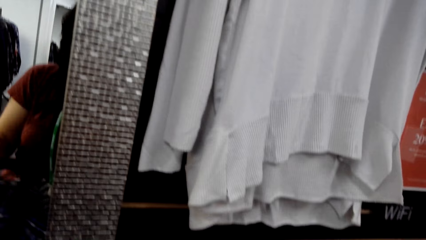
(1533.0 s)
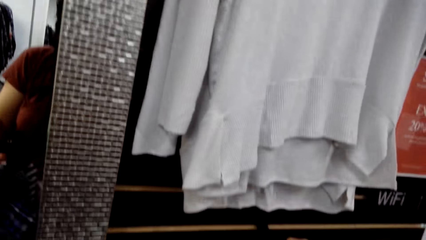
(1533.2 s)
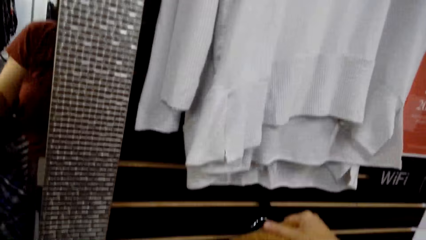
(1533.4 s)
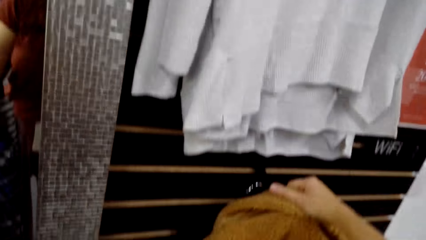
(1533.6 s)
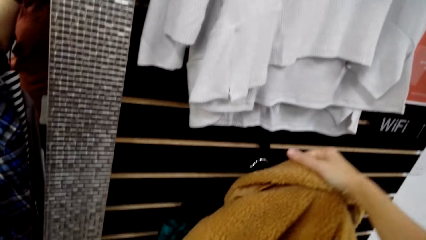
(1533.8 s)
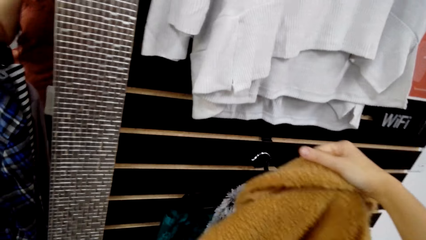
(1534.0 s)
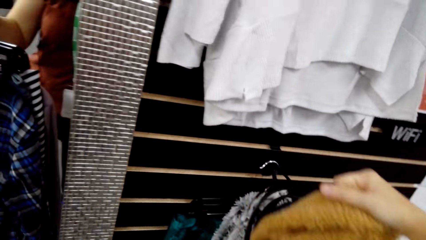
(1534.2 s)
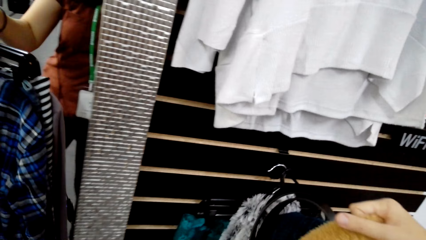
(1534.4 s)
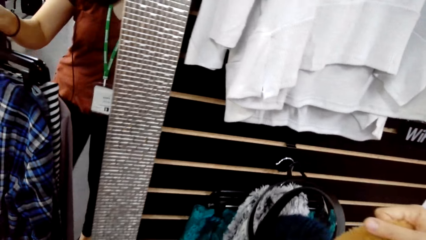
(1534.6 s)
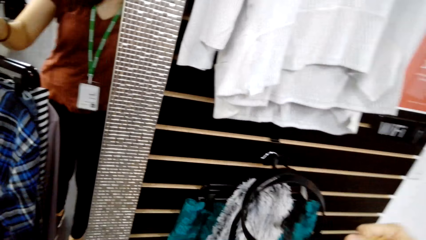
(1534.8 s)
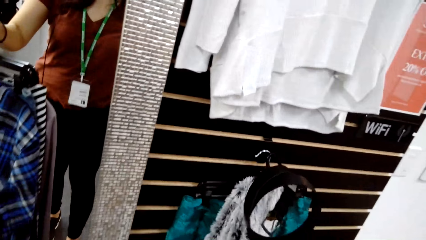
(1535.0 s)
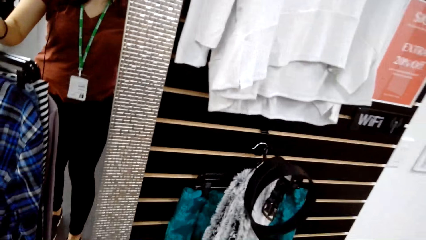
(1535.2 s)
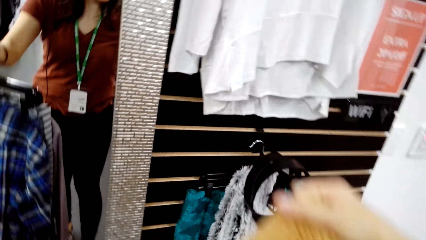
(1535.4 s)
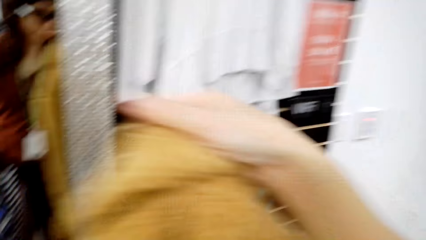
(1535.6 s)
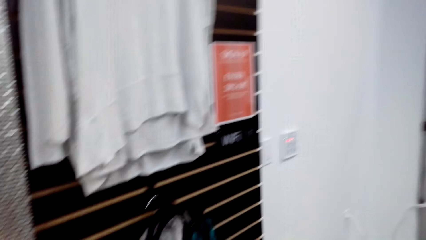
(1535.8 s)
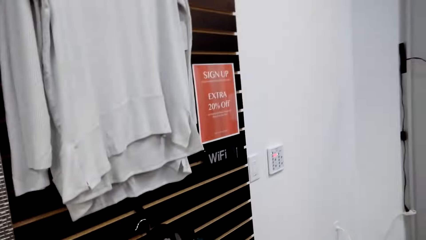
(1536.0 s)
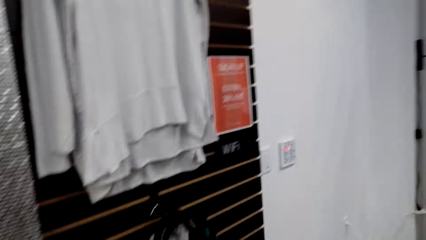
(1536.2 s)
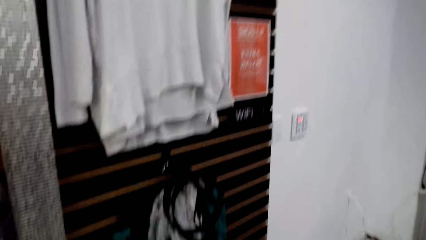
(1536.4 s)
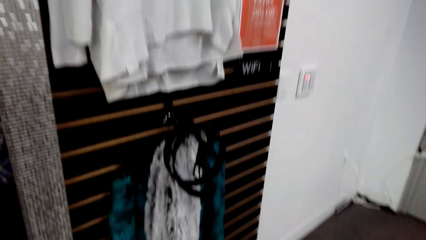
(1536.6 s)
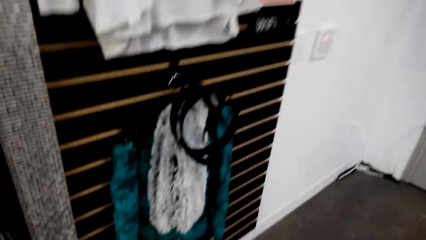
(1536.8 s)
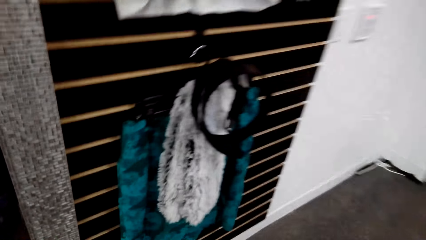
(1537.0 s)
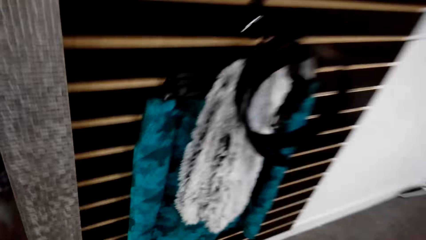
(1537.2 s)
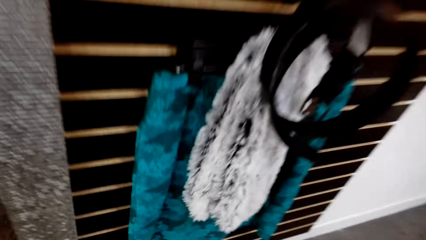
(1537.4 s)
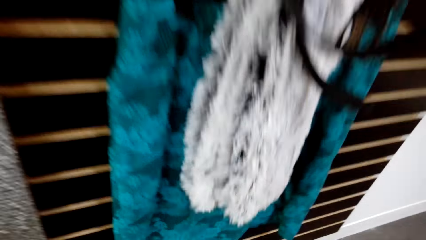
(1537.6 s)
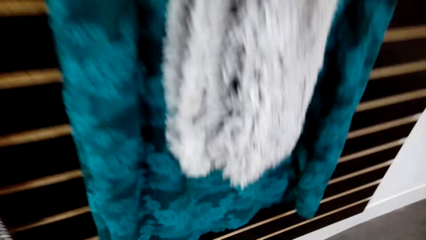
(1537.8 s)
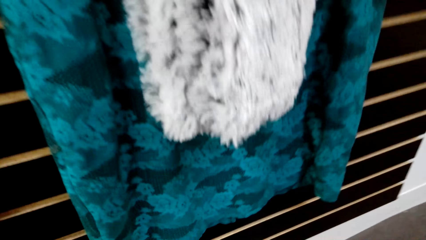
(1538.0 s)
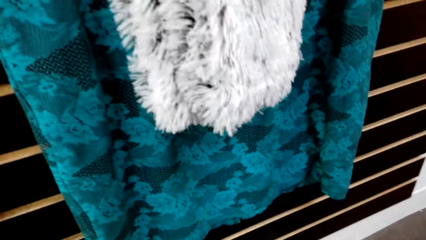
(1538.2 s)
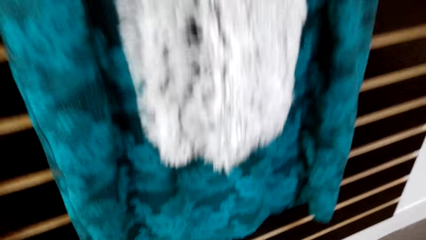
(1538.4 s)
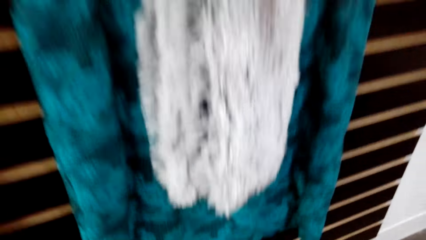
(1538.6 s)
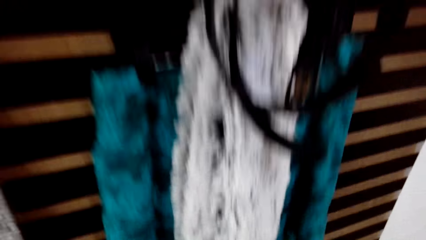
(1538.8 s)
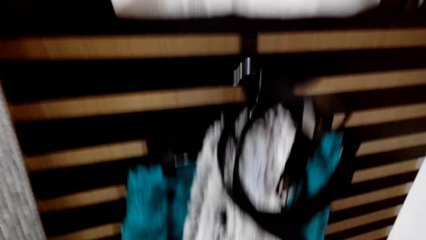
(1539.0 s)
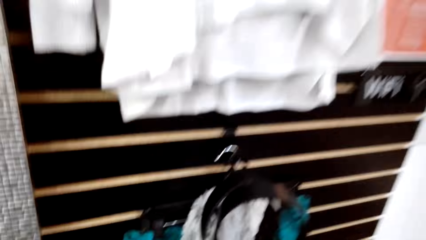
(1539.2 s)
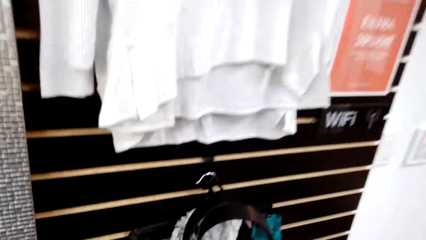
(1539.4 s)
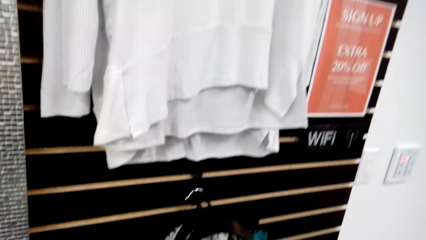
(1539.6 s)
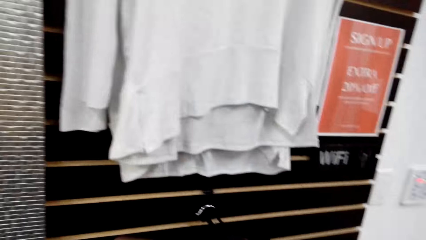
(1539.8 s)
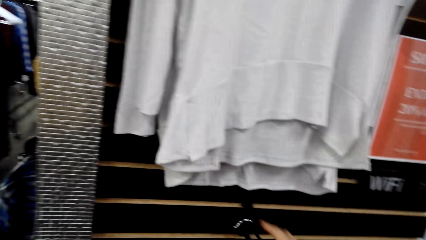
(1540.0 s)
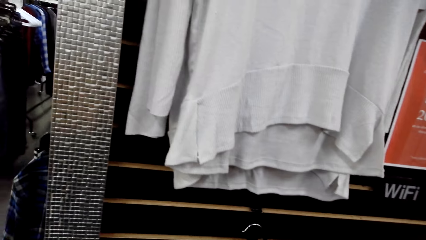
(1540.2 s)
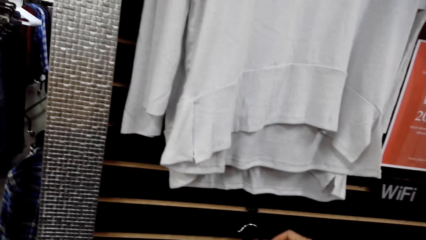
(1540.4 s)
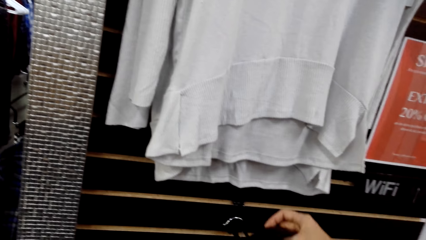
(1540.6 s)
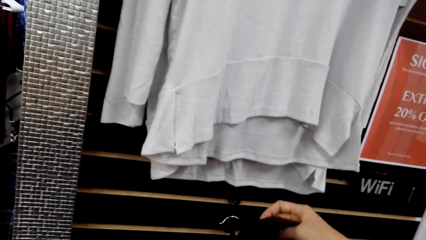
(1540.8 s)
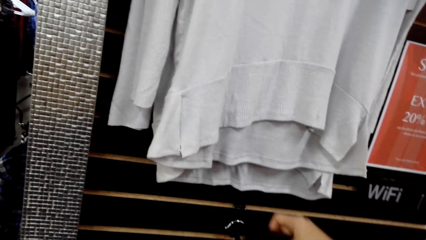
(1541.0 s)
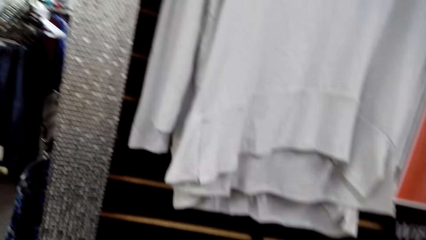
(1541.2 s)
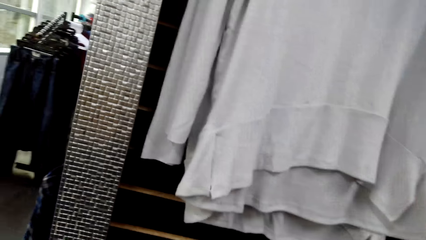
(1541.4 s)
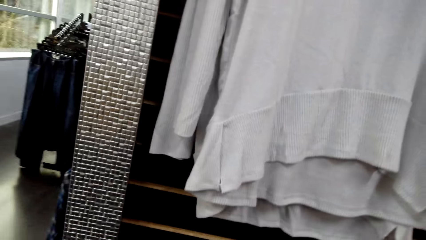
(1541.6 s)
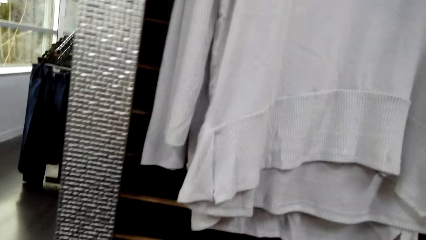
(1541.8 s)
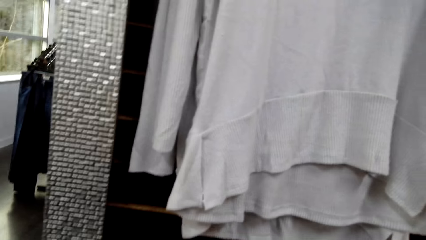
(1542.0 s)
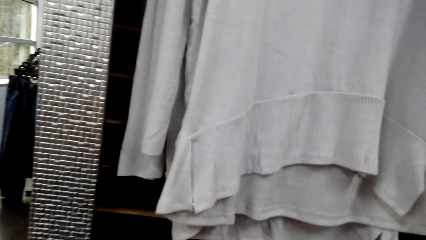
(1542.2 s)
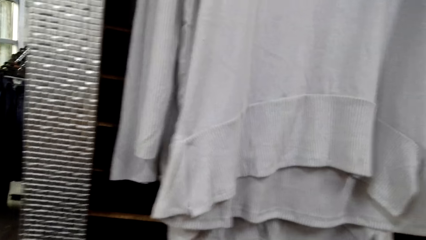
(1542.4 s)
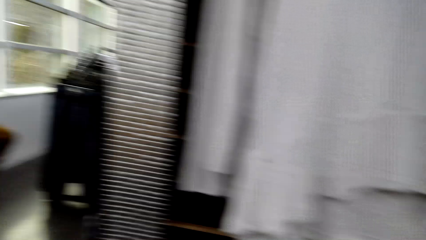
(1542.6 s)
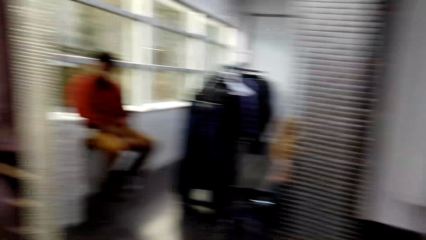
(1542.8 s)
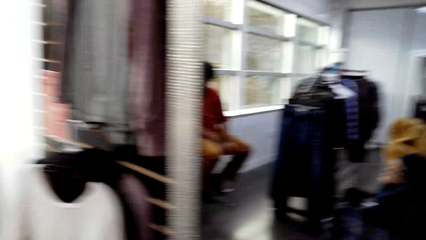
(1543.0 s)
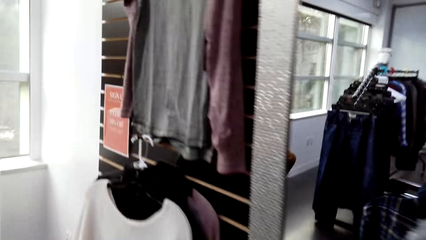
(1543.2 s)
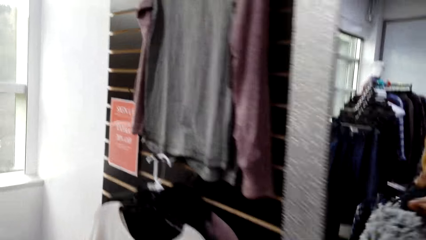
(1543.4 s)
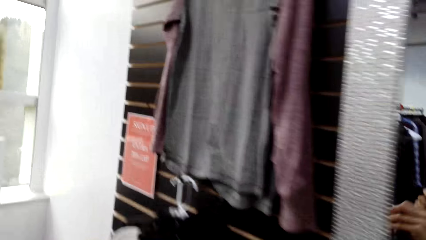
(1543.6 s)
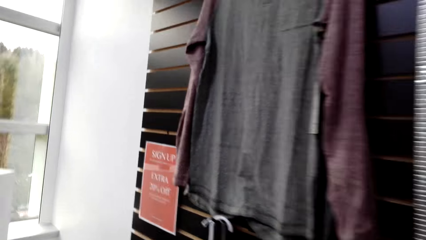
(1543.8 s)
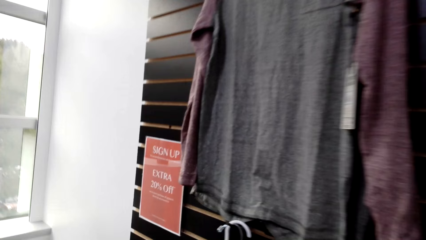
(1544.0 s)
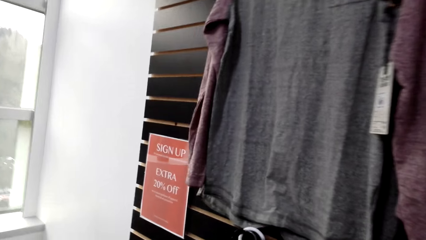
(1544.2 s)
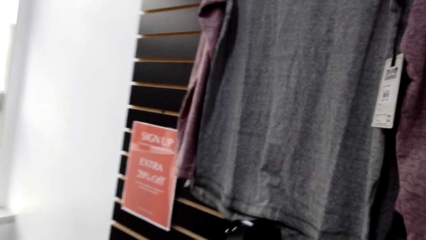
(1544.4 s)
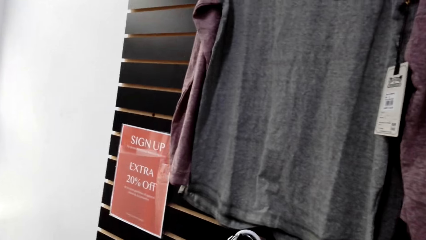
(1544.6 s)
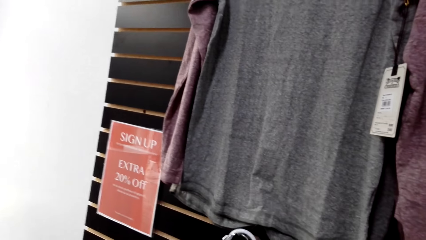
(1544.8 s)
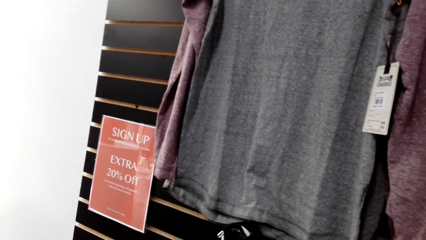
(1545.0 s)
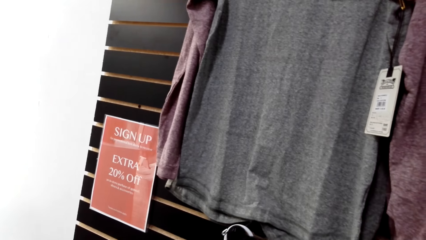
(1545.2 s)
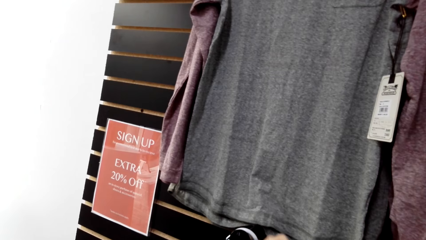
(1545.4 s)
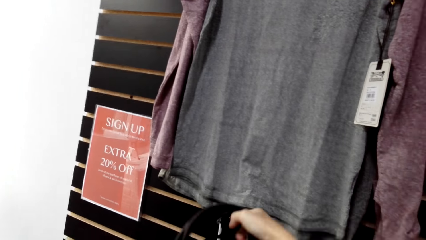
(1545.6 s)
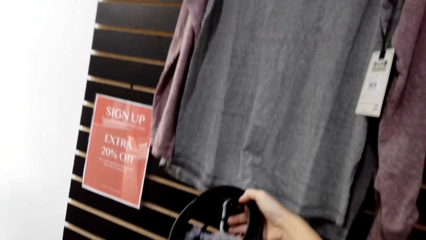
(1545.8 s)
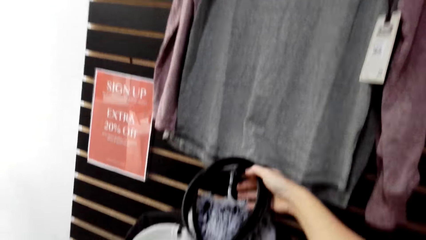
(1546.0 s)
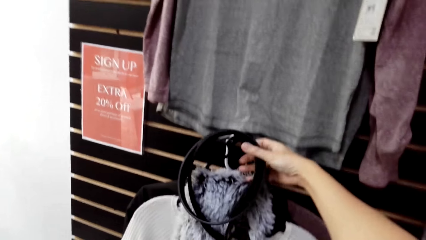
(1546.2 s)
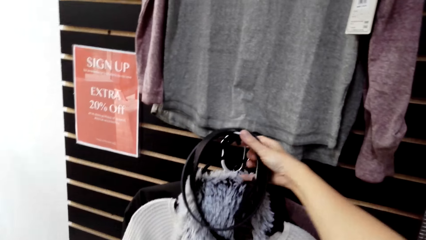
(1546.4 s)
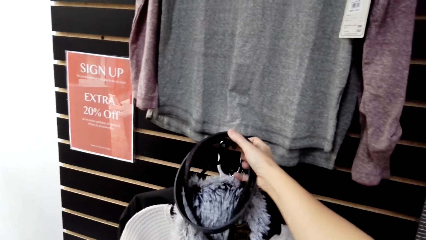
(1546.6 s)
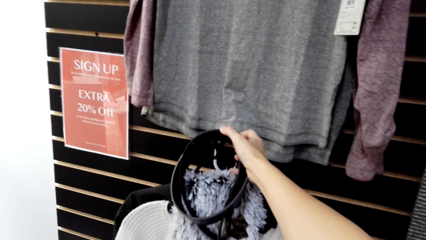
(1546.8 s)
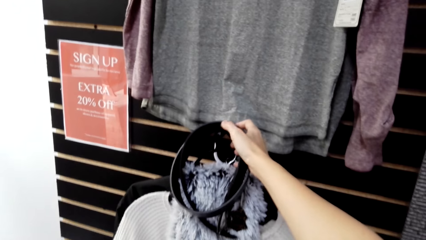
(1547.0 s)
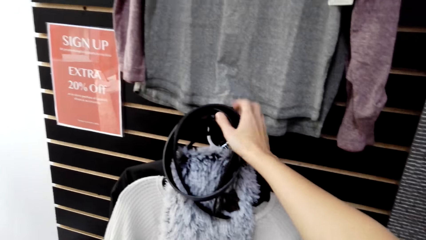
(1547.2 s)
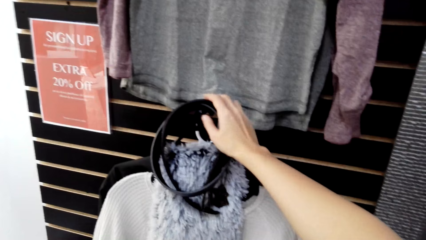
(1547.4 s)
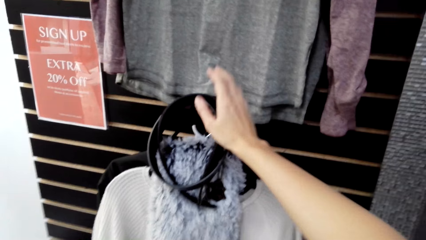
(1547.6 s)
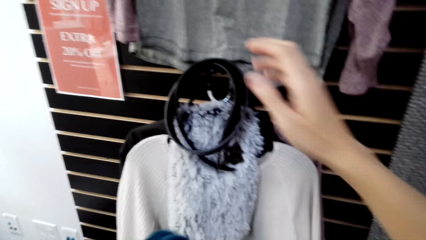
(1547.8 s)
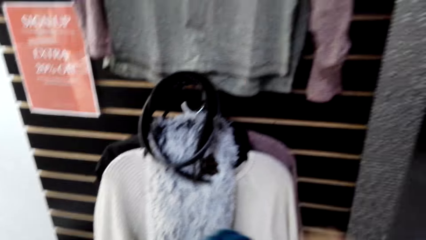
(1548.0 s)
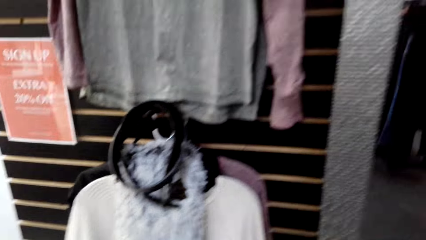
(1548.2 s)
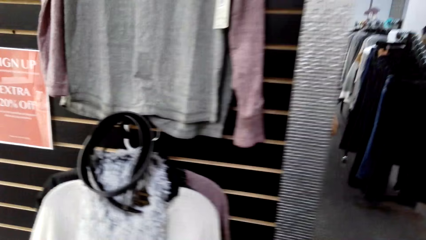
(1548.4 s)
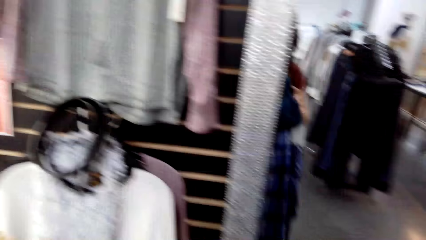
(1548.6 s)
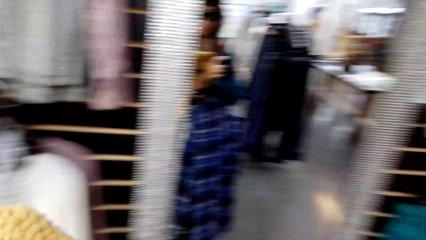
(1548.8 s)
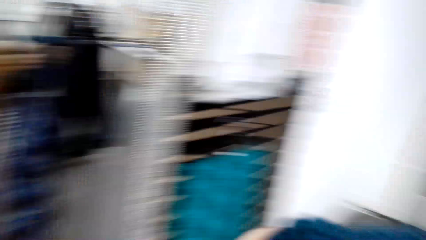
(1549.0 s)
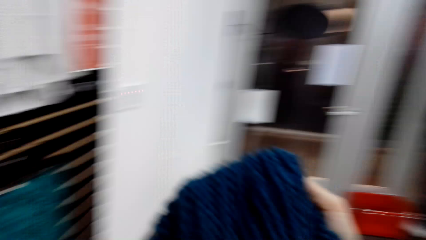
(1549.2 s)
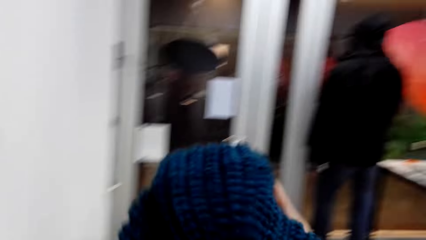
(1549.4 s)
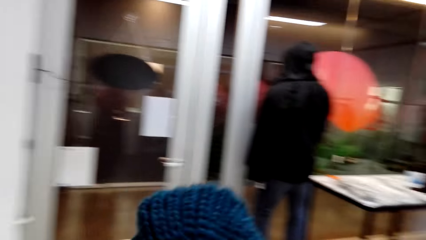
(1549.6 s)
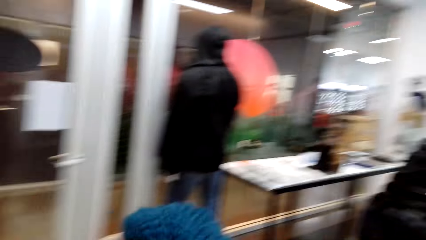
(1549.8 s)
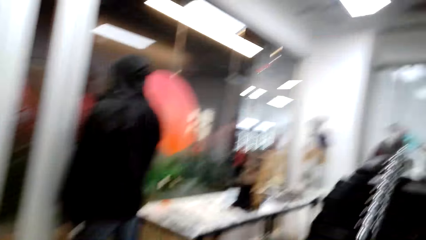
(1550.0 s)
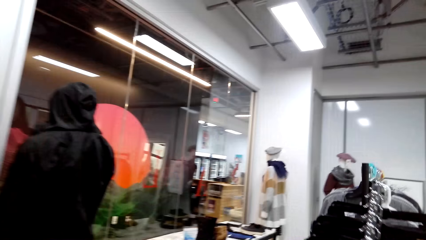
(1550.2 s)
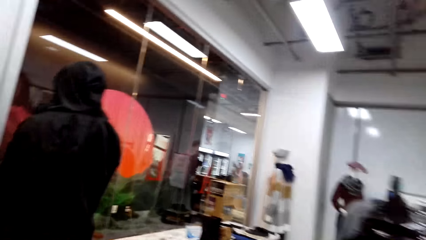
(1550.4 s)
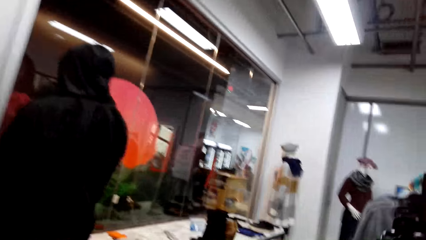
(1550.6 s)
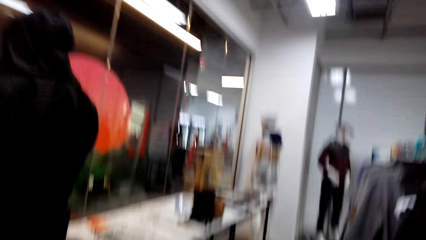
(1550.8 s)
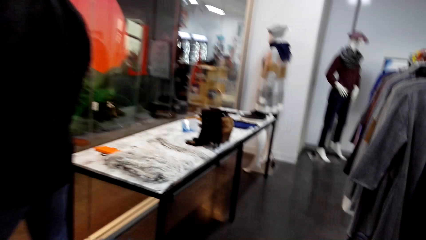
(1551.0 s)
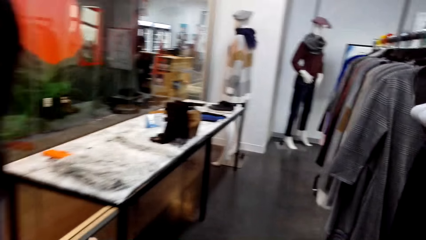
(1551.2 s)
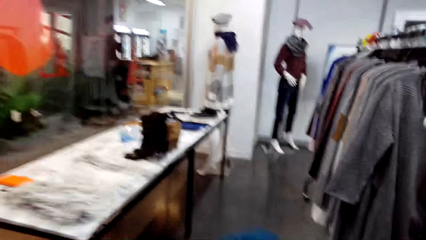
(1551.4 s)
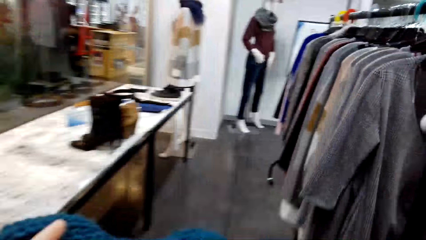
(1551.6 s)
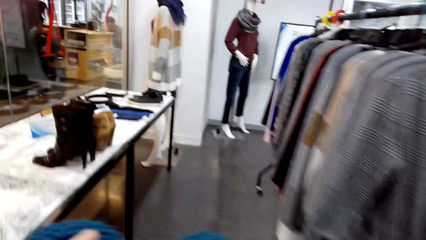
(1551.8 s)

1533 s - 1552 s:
The camera wearer holds a cloth. They turn to the side. They hold the cloth. They walk around. They hang a belt. They hold the belt. They turn to the side. They walk in the room.
